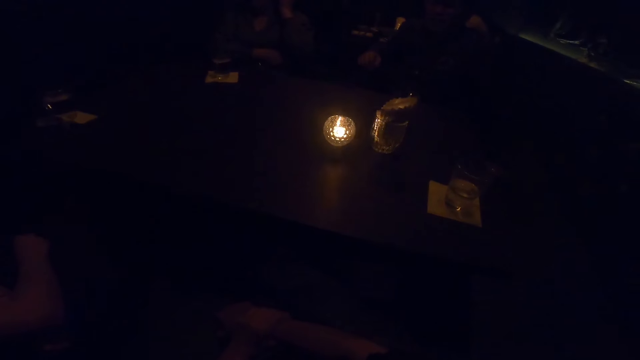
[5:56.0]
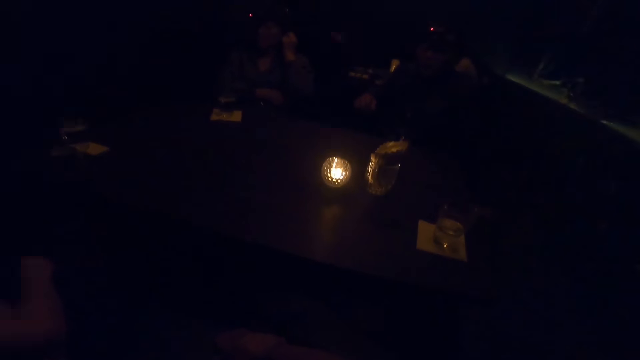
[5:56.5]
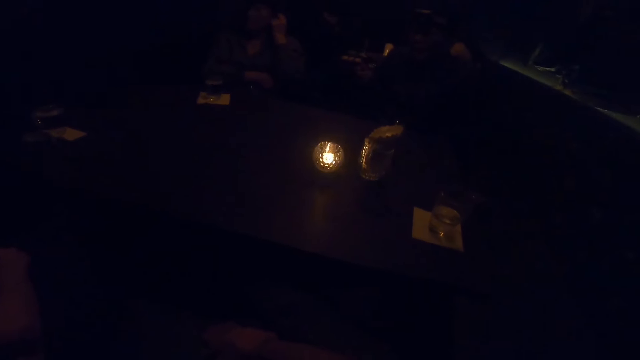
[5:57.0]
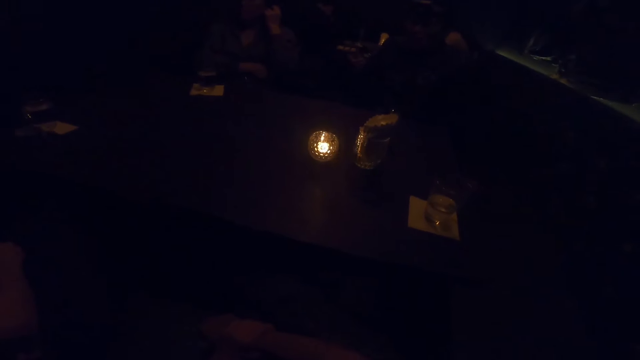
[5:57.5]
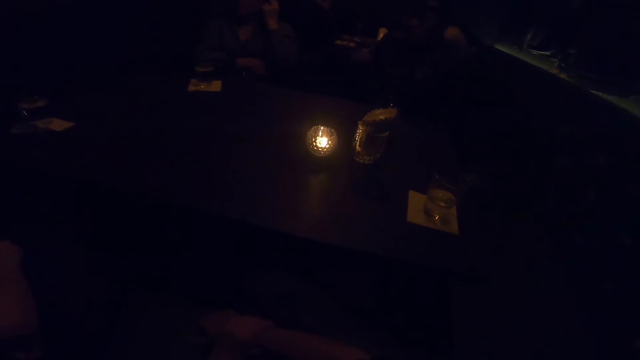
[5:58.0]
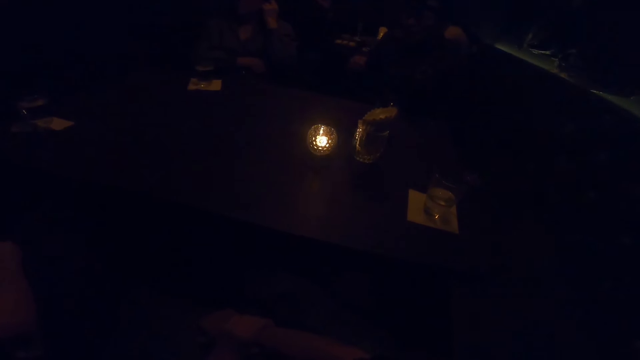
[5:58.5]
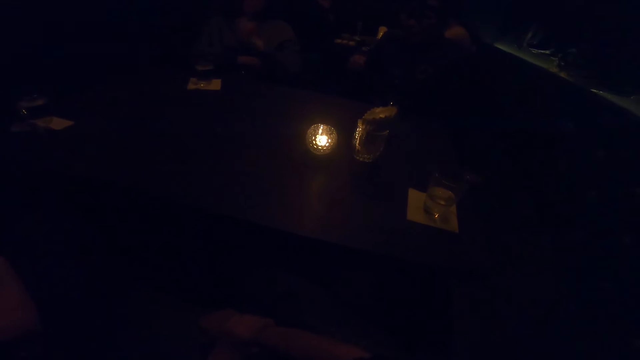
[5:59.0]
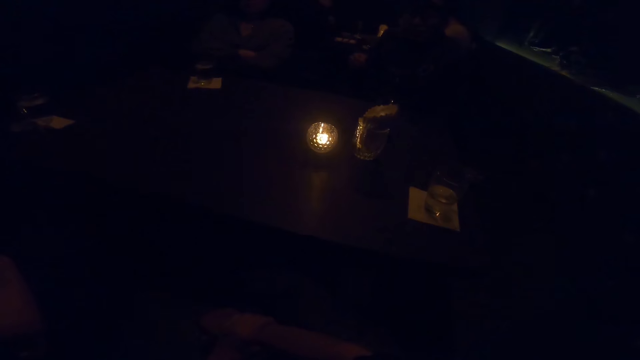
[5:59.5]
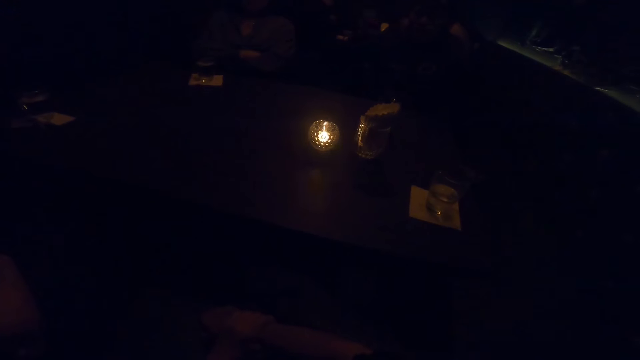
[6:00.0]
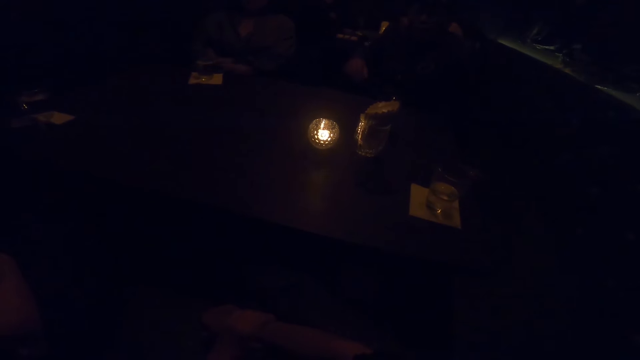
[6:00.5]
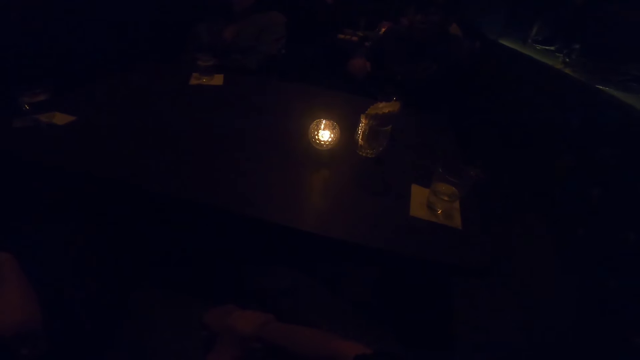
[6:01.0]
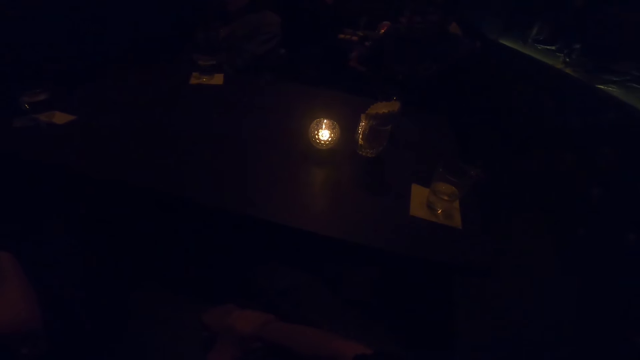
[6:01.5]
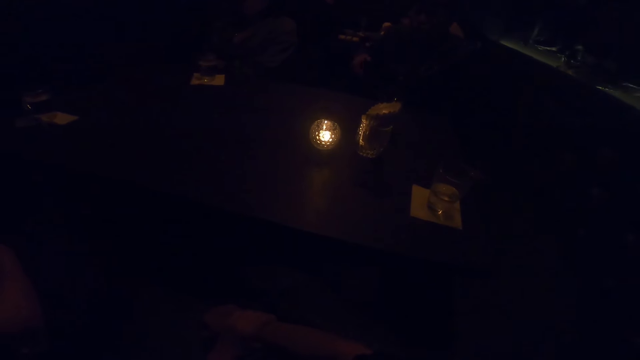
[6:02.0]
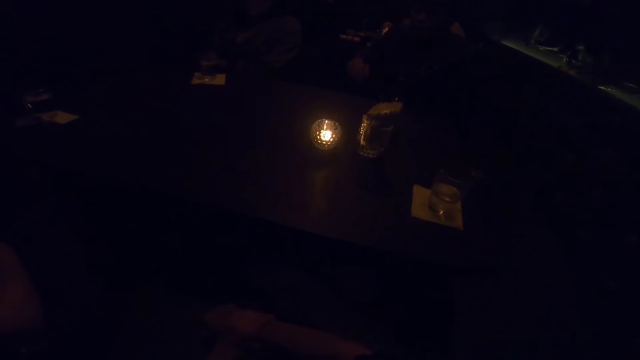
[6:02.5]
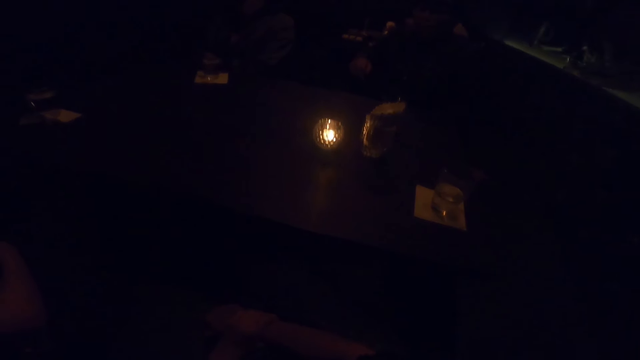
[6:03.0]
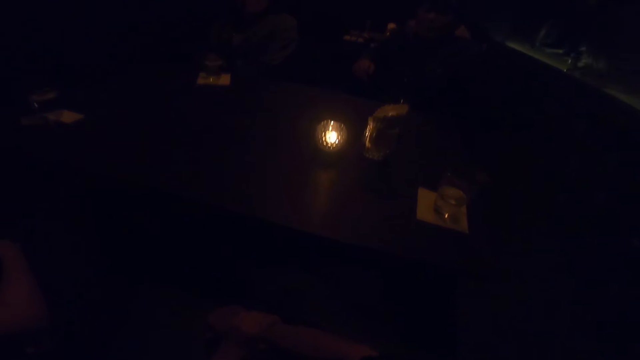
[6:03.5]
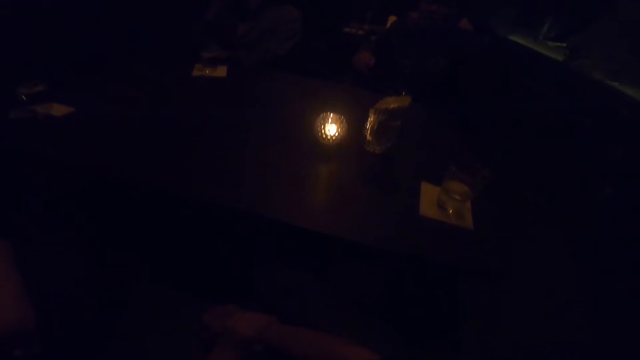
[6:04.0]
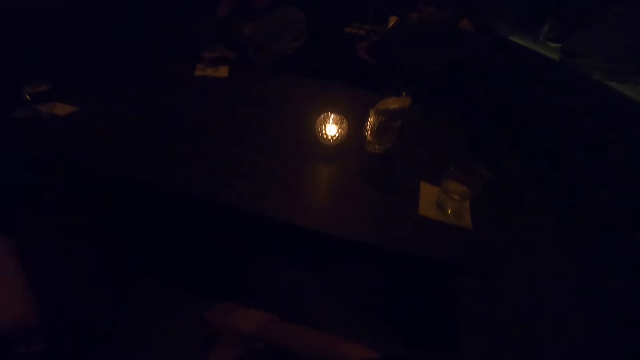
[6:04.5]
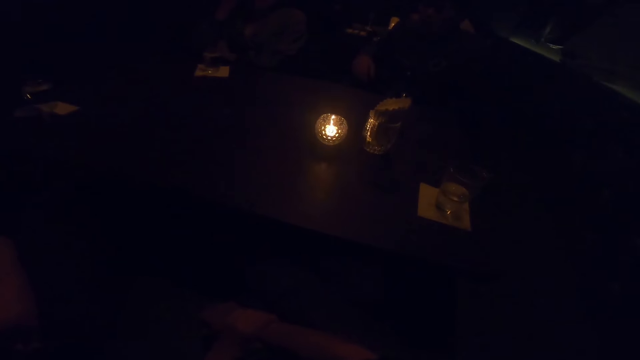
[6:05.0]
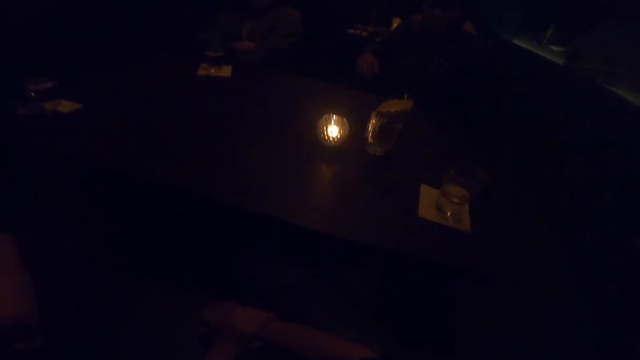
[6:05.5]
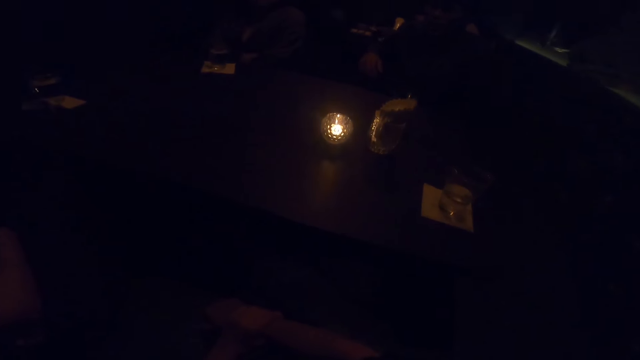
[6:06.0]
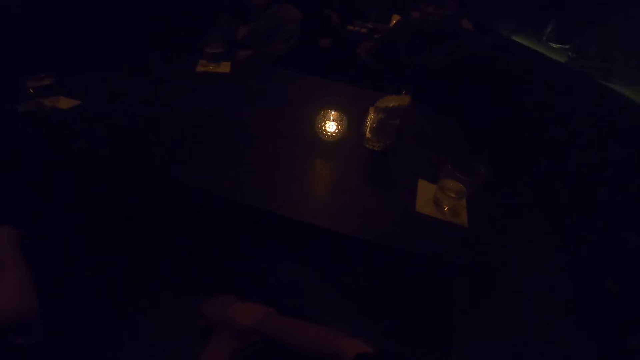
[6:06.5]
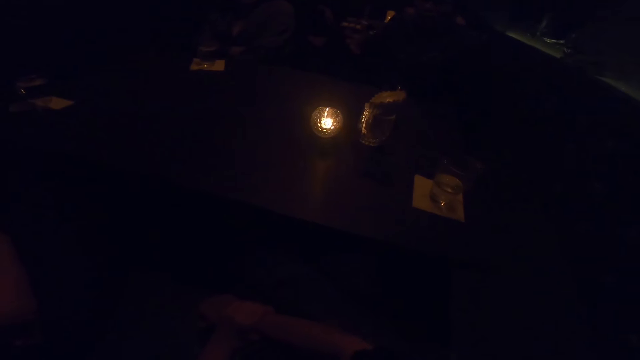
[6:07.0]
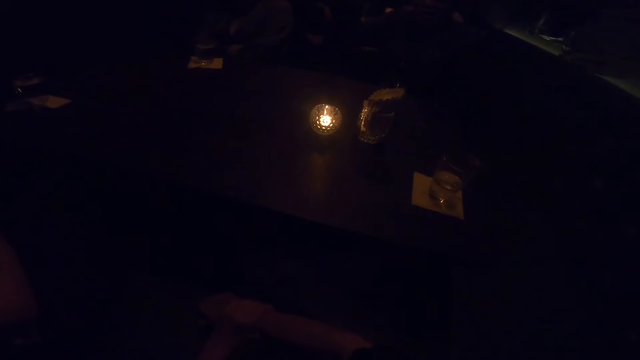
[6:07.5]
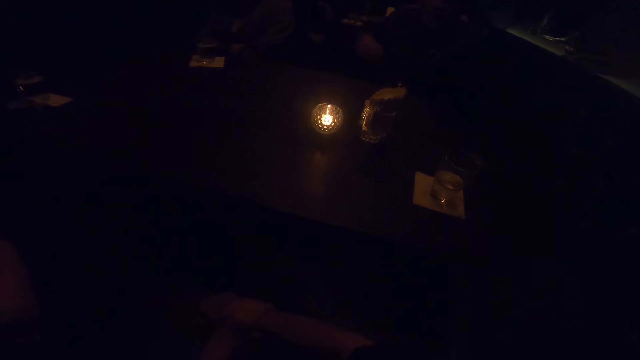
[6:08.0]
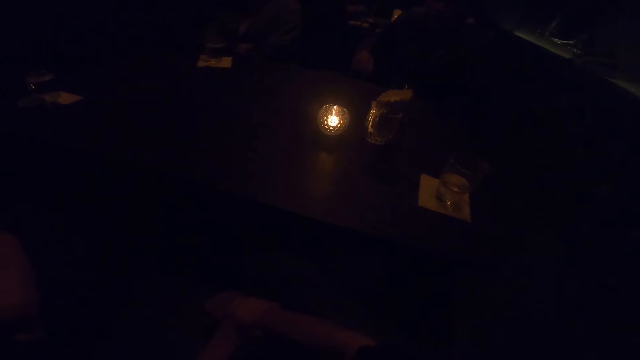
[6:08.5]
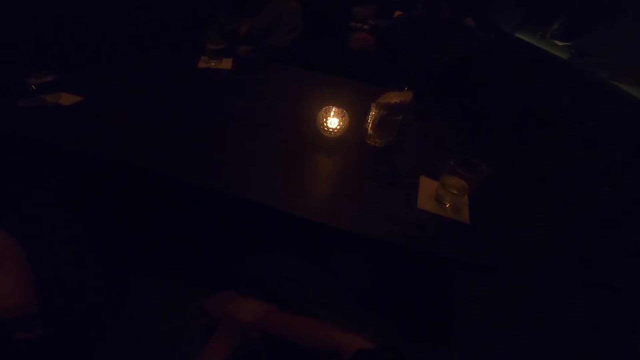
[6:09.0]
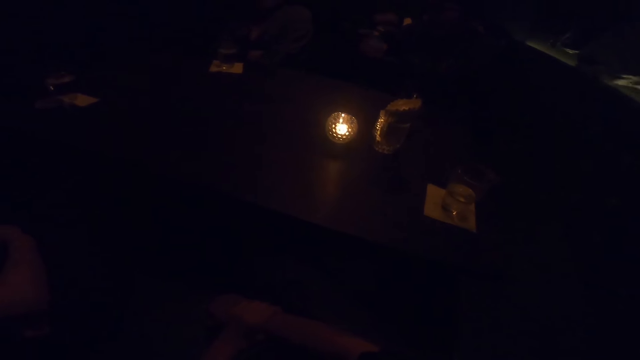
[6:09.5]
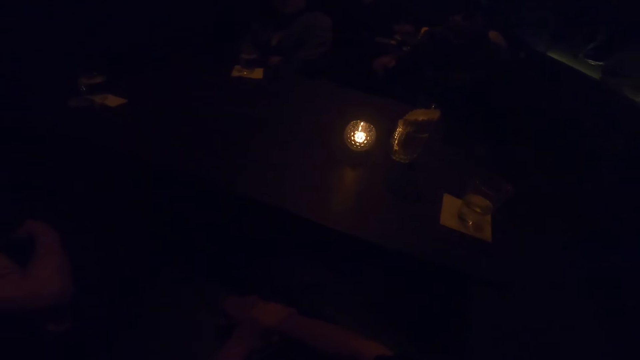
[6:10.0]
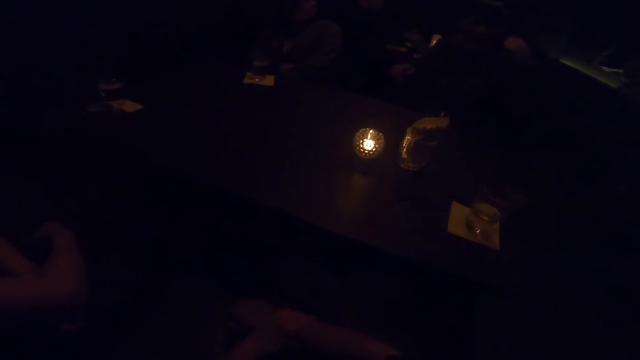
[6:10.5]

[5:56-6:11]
A man touches the face. He touches the face again. The man gesticulates with his left hand.

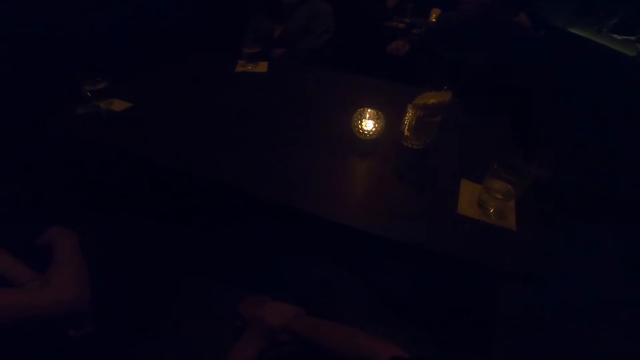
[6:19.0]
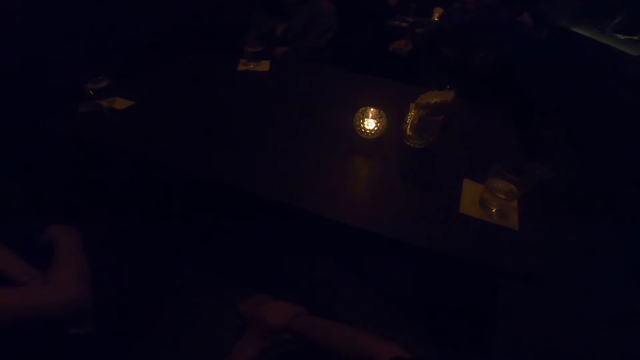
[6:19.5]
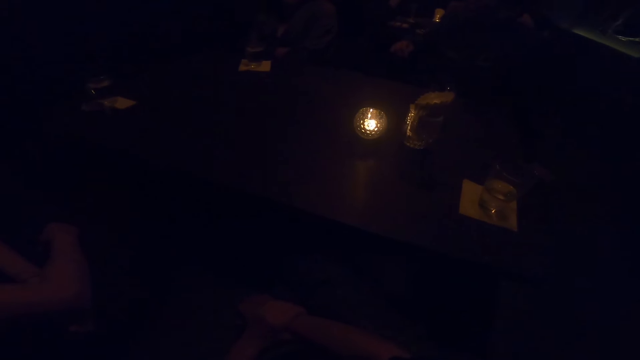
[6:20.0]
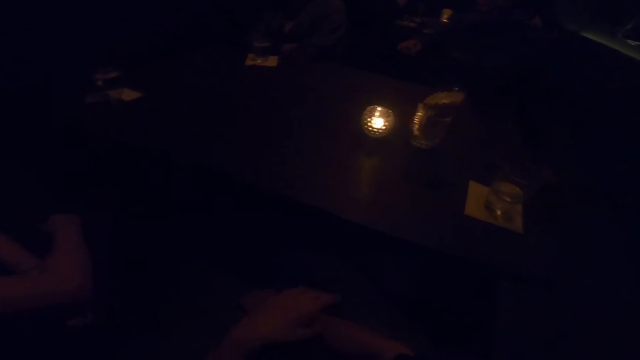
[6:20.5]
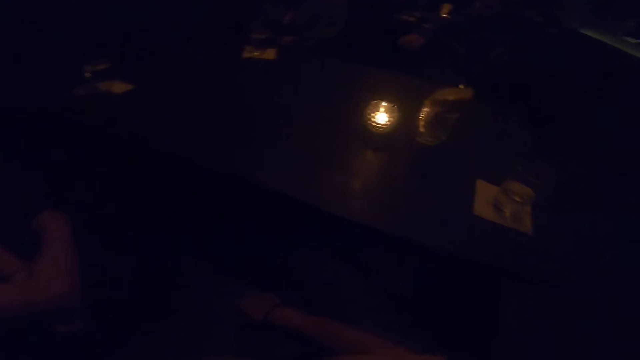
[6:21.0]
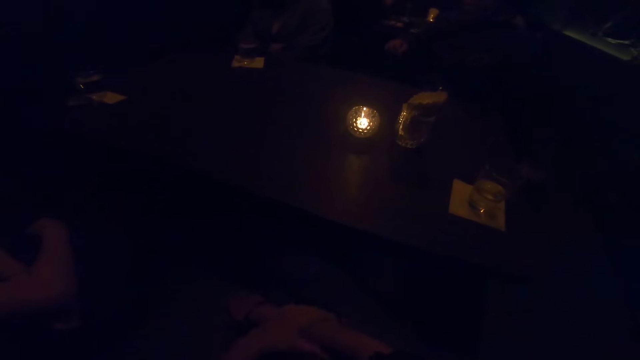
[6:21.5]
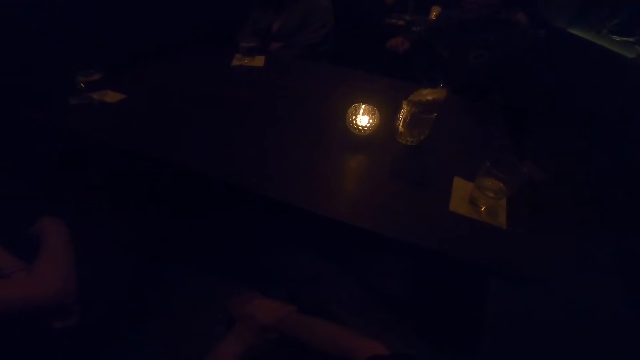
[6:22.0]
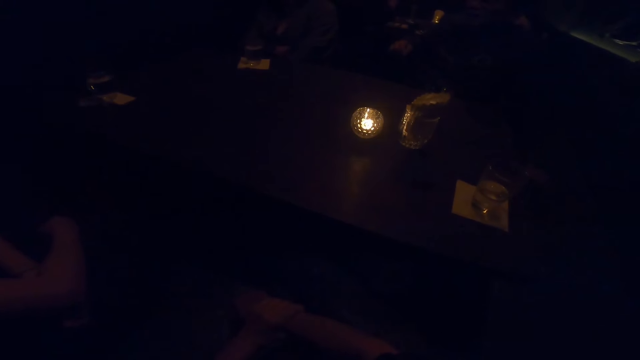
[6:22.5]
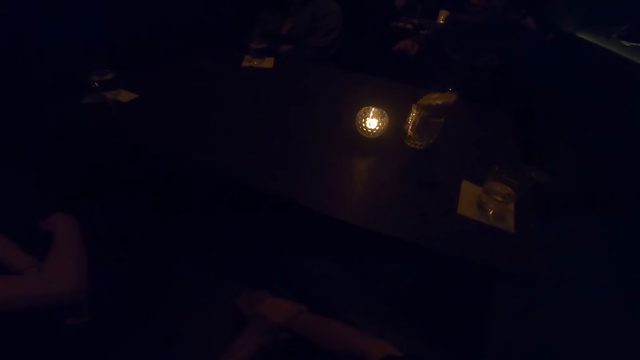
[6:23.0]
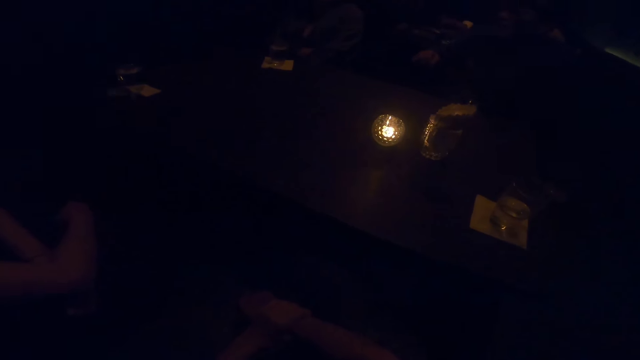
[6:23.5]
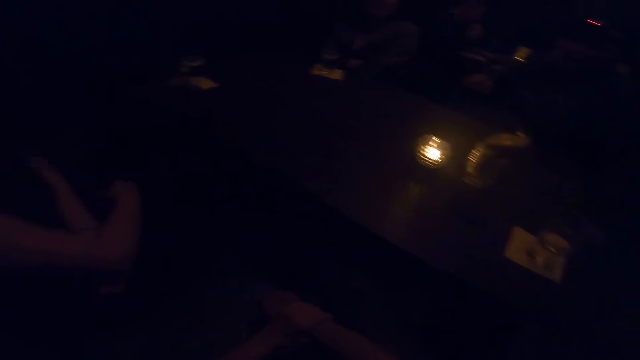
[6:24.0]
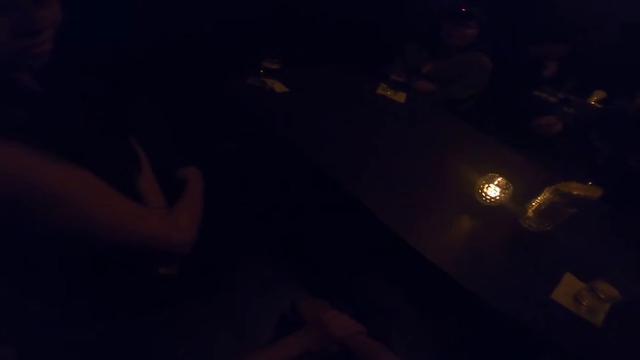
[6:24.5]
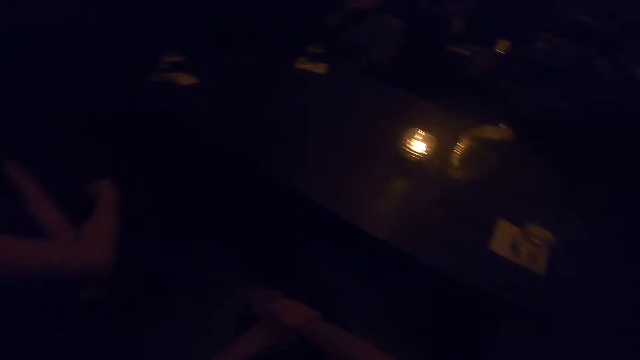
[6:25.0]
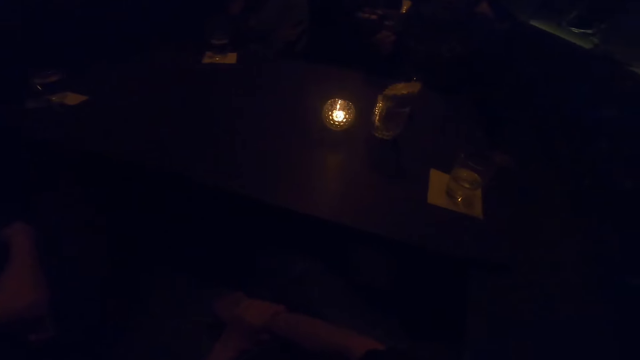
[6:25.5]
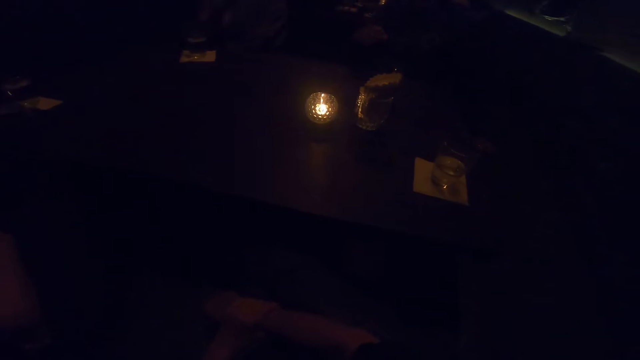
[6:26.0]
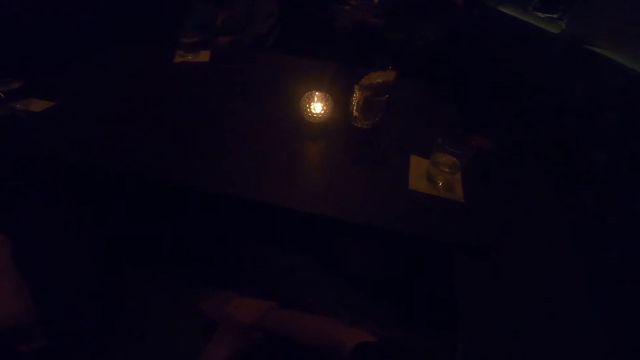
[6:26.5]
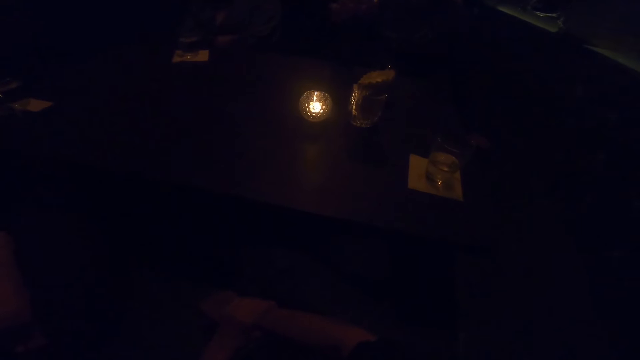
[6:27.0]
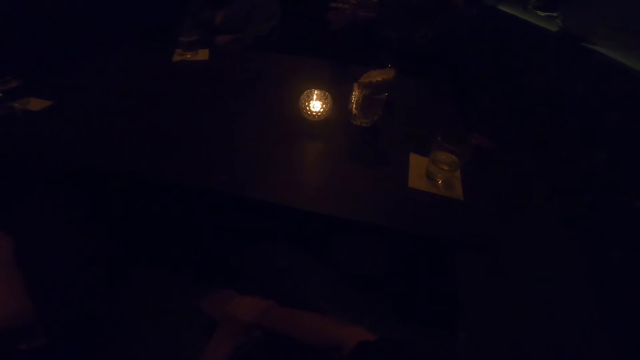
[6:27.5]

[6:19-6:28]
The camera wearer touches the face. A person sways a hand in the air. Another person touches the face.
